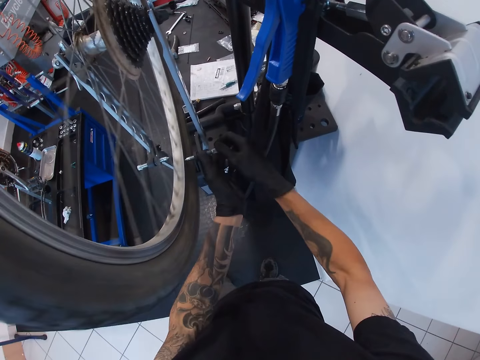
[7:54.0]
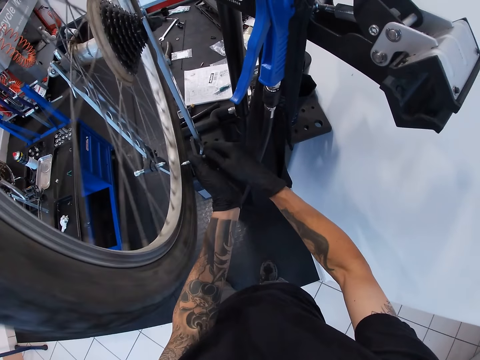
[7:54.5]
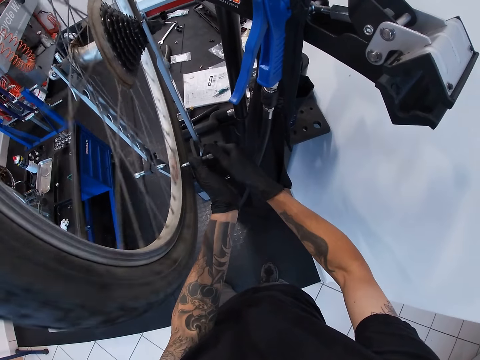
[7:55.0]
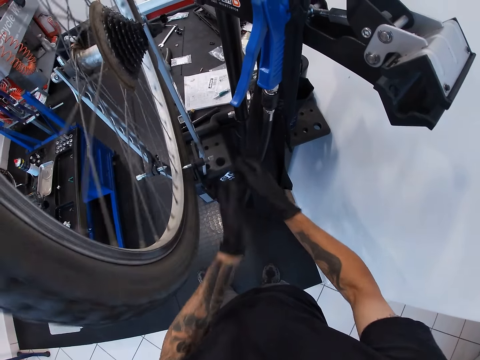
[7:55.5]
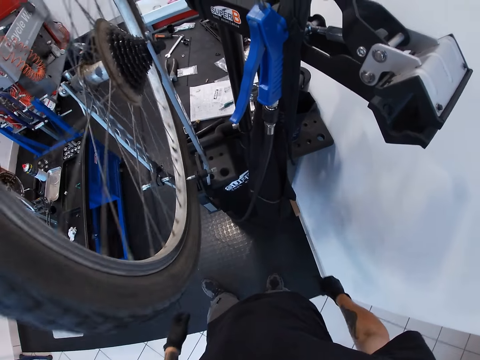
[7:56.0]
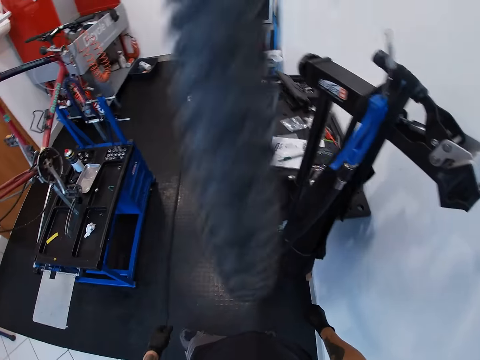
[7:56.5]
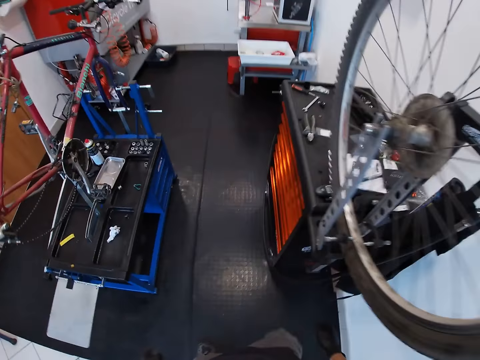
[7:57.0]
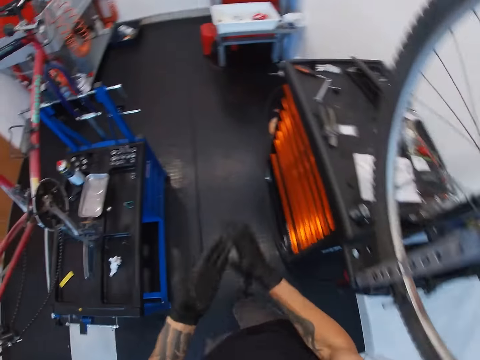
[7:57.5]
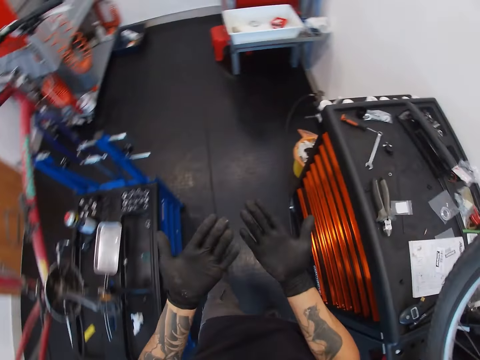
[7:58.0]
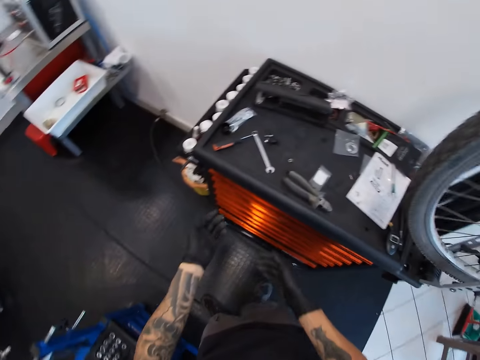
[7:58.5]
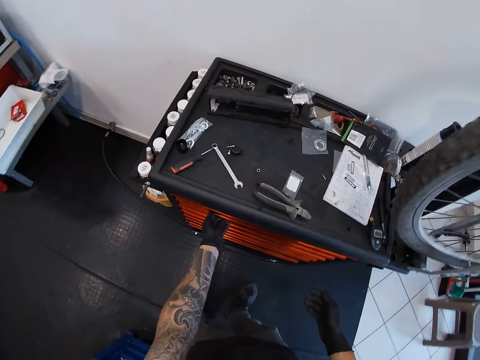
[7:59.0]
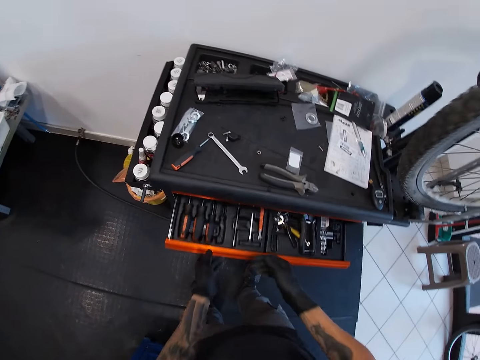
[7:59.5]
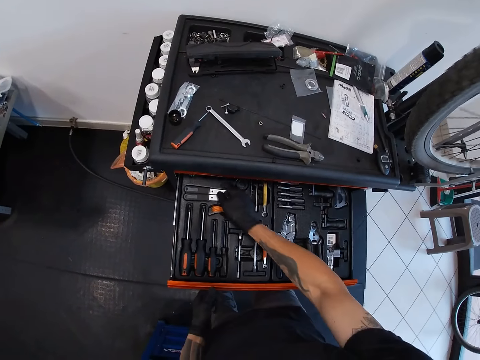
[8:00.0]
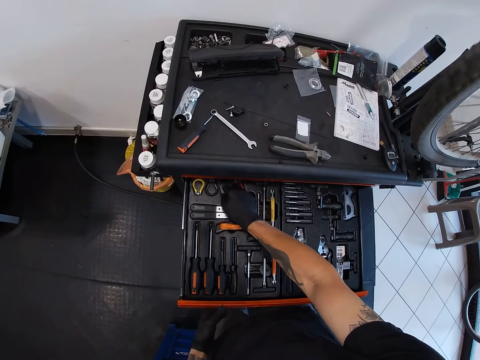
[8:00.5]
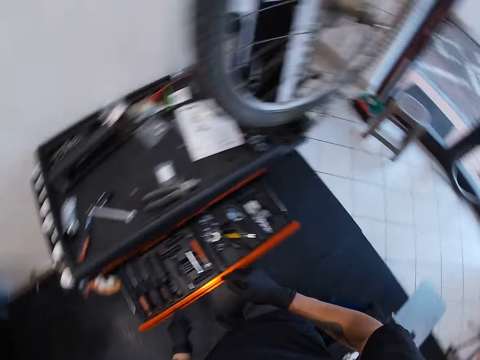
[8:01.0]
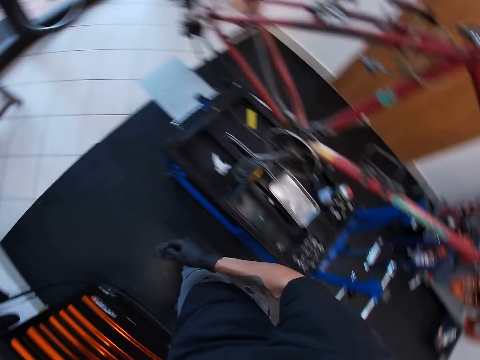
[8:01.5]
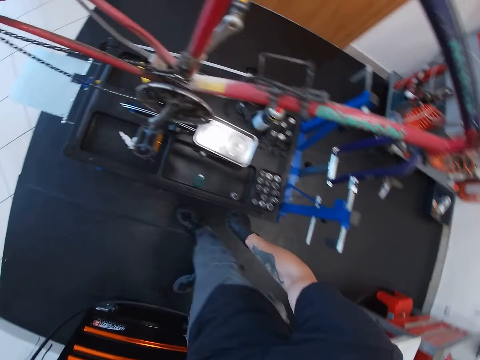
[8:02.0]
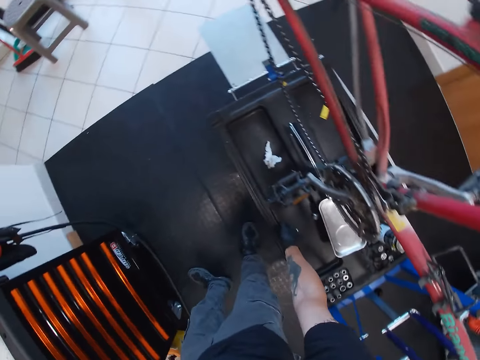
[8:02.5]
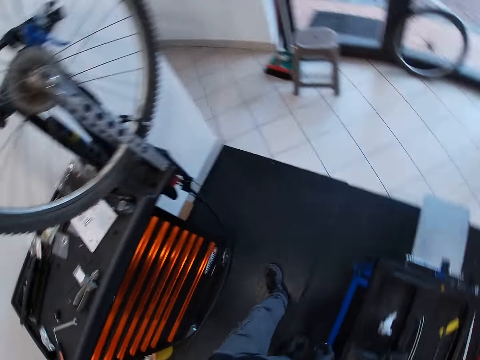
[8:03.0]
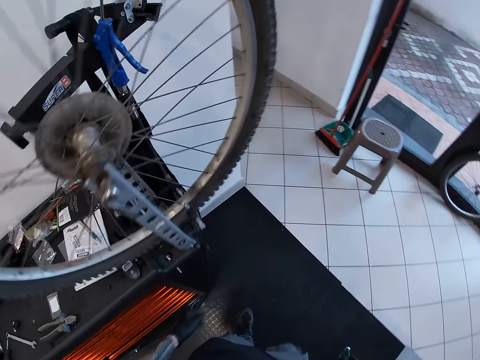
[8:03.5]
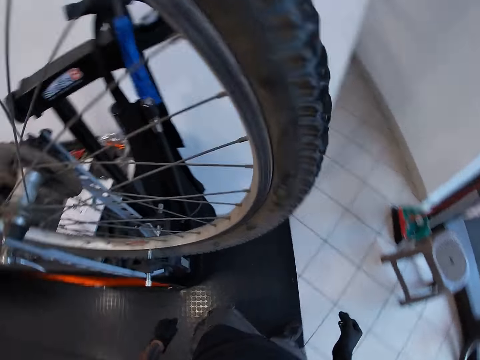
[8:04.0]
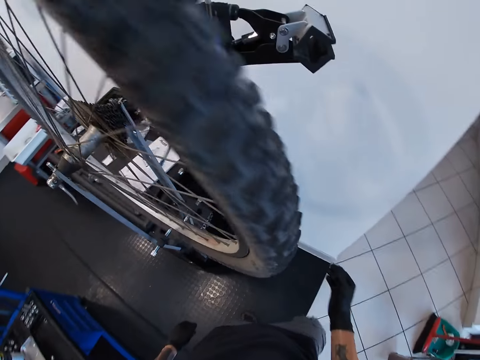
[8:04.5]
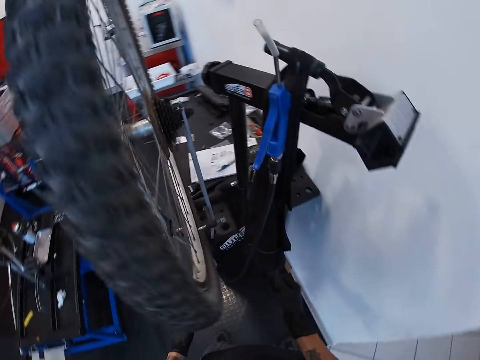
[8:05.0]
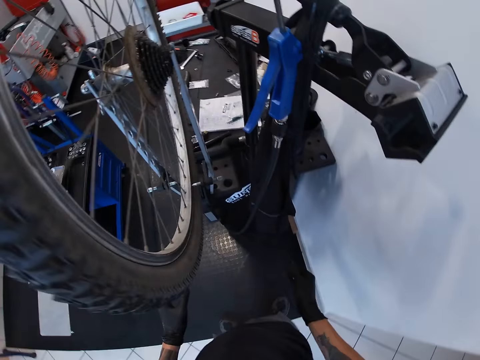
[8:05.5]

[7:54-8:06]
The camera wearer tightens the hook to the tyre with both hands. He fastens the wheel on the wheel lift. He turns around. He walks towards the workbench. He rubs his hands. He opens a drawer with his left hand. He picks up something. He closes the drawer with his left hand. He turns around. He picks up a wheel truing from the workbench with his right hand. He puts something down. He walks in the room.

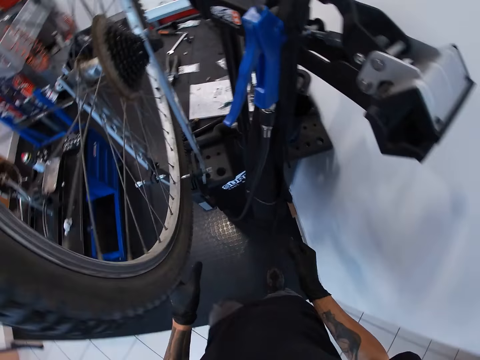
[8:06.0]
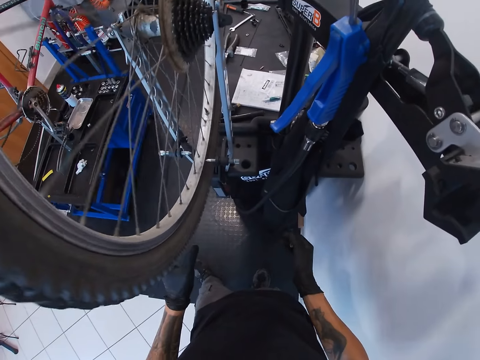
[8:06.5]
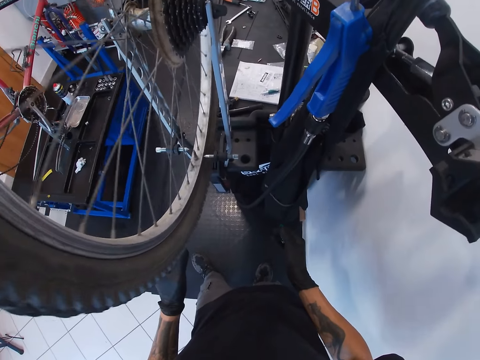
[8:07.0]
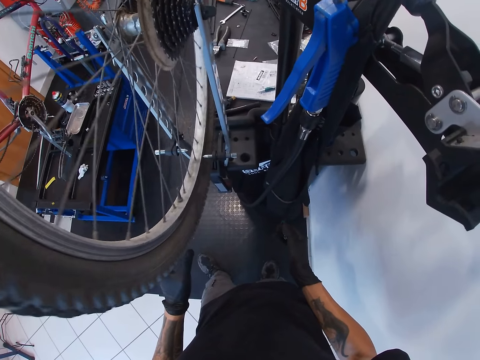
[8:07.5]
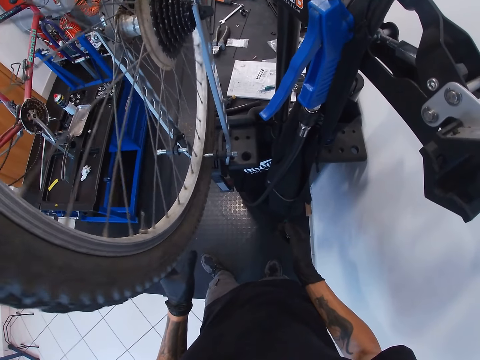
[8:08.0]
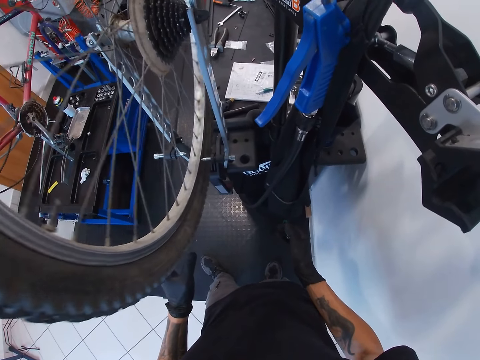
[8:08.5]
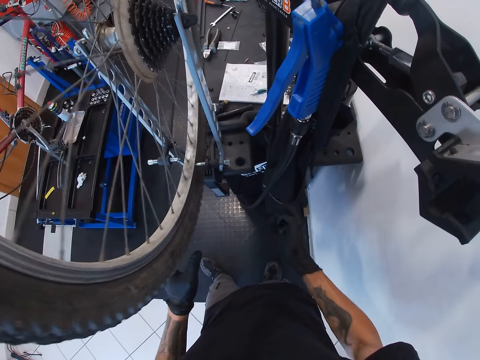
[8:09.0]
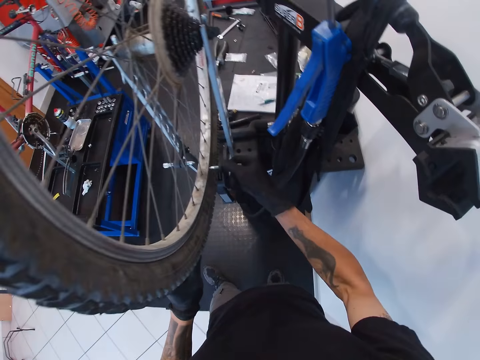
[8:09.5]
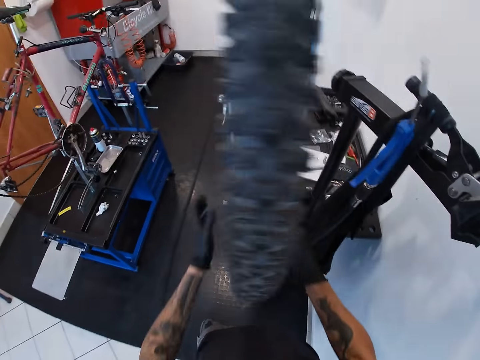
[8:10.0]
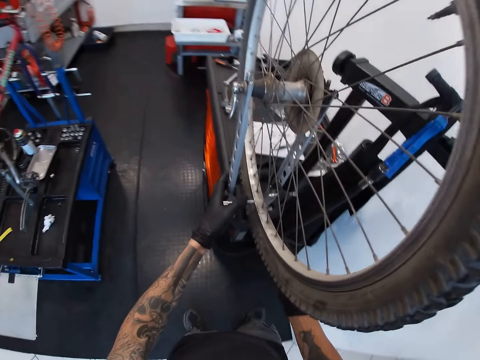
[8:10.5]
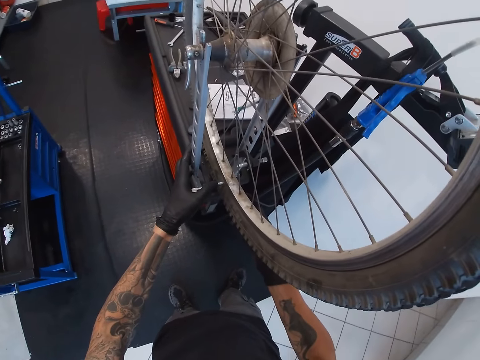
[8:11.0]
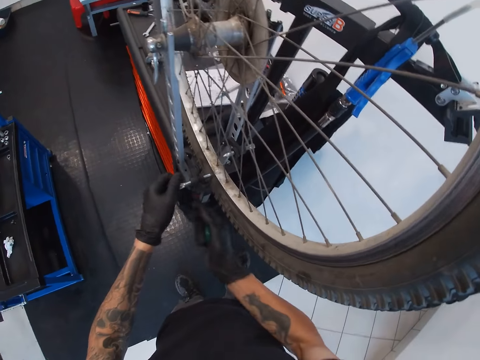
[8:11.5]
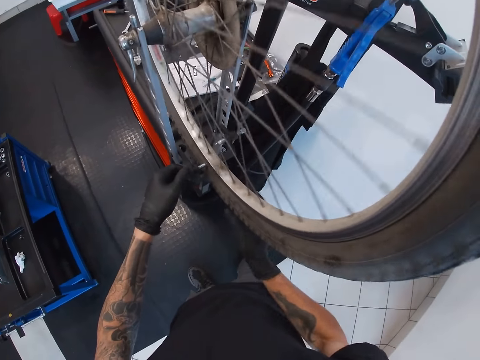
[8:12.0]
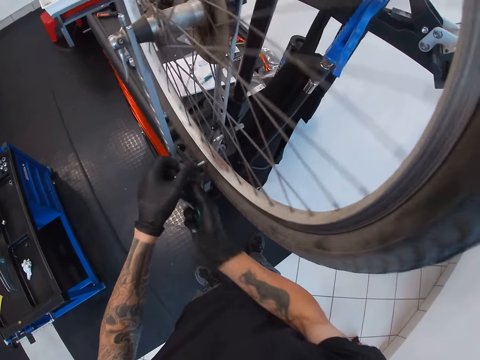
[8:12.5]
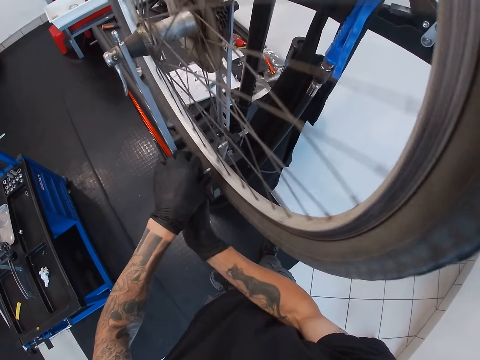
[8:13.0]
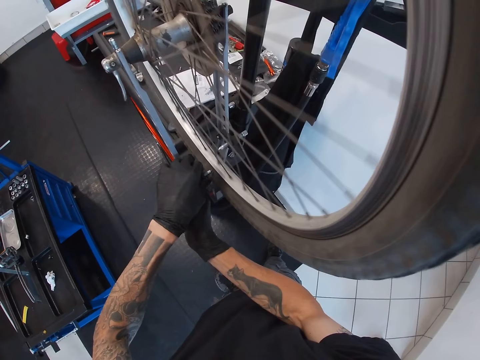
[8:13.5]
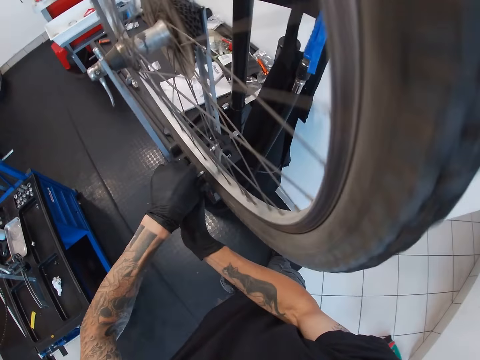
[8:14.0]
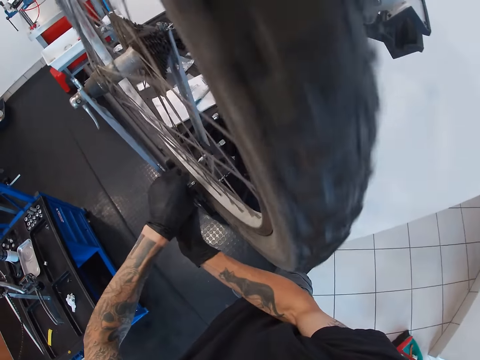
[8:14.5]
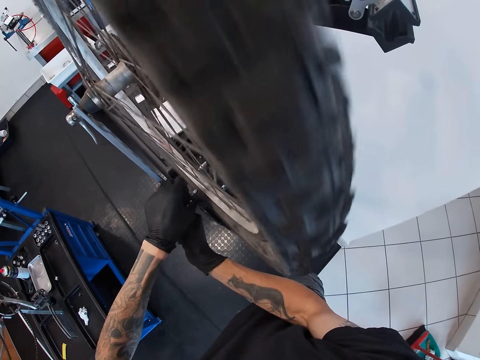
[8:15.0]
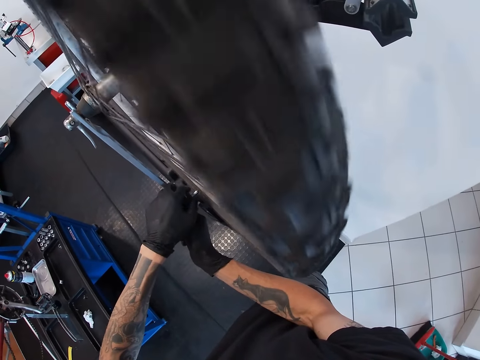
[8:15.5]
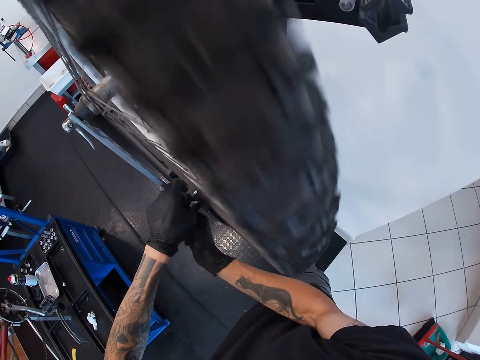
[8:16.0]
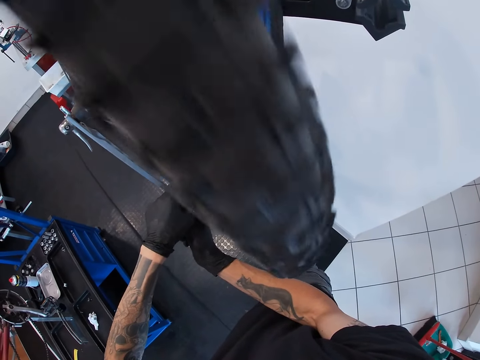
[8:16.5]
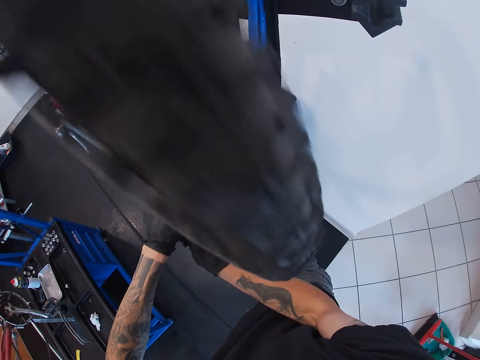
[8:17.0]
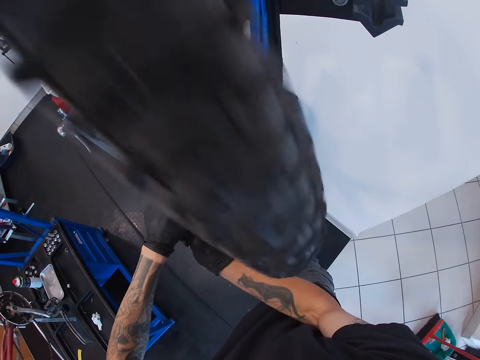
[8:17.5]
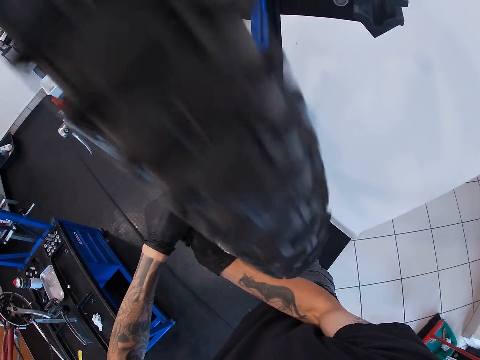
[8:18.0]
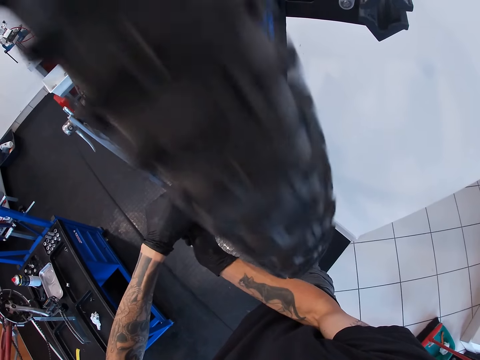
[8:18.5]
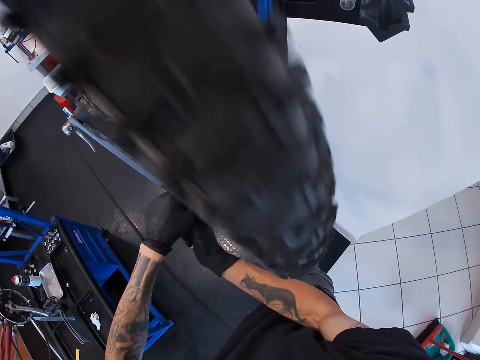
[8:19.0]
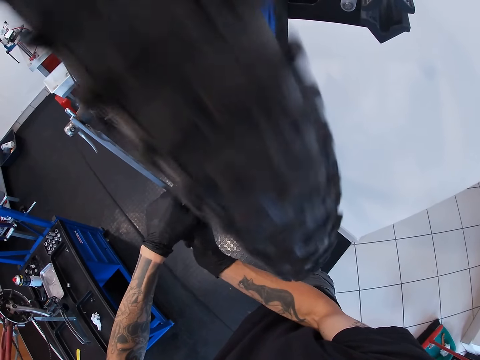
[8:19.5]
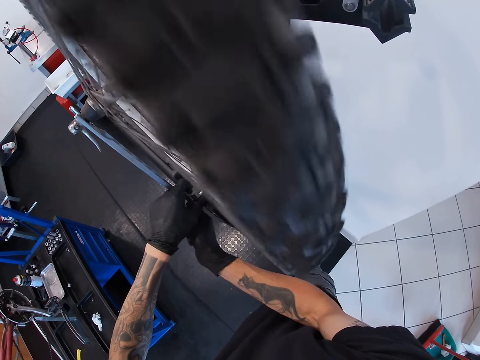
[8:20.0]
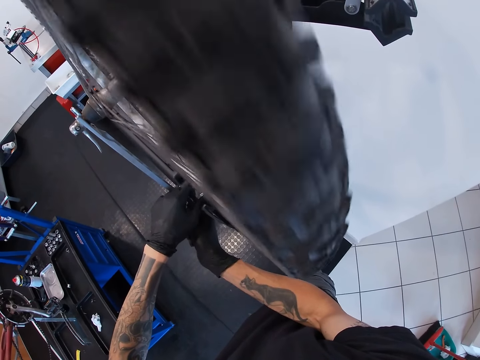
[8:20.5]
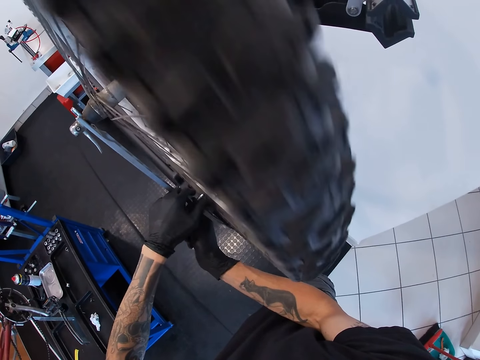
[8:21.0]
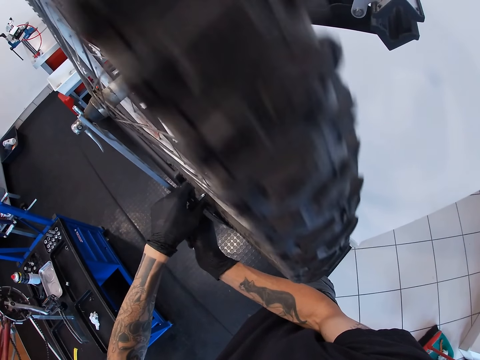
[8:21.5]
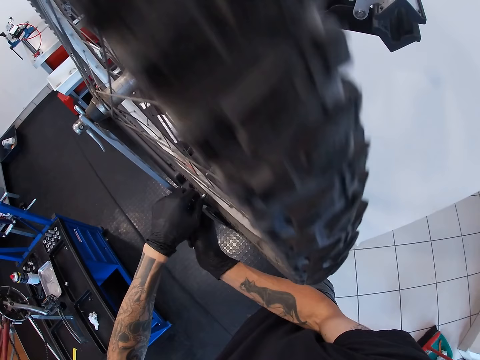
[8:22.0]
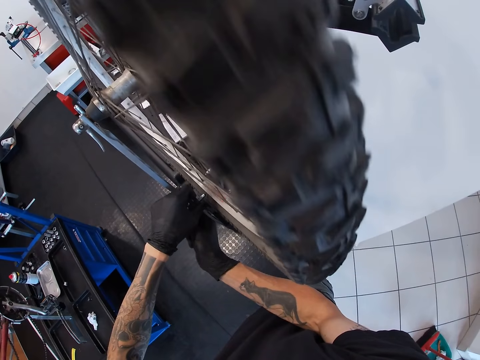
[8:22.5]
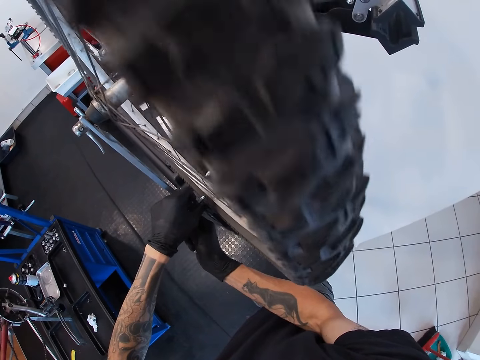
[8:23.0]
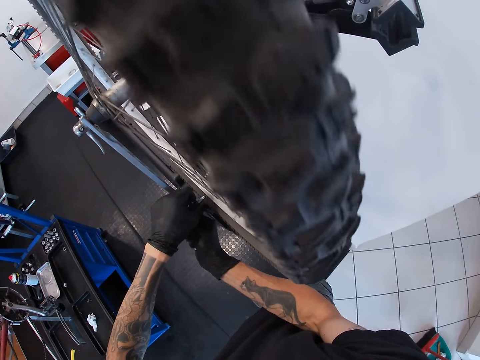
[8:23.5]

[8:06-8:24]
The camera wearer rotates the wheel. He adjusts the hook on the wheel truing stand with his right hand. He adjusts the hook on the wheel truing stand with his left hand. He spins the tyre on the wheel truing stand with his right hand. He adjusts the hook on the wheel truing stand with both hands. He fastens the wheel on the wheel lift. He fastens the wheel on the wheel lift again. He rotates the wheel. He fastens the wheel on the wheel lift.
